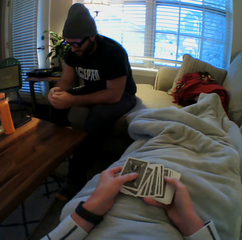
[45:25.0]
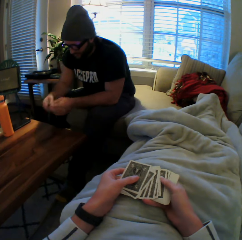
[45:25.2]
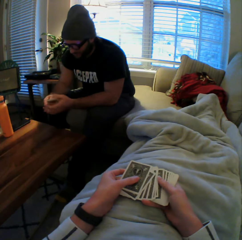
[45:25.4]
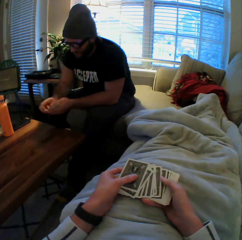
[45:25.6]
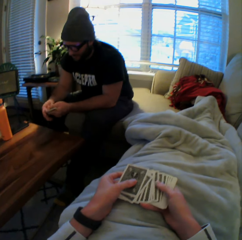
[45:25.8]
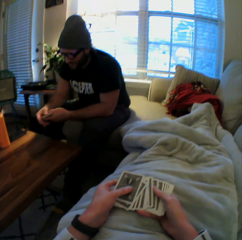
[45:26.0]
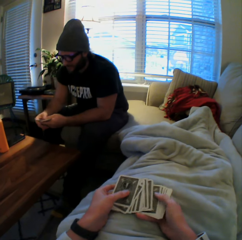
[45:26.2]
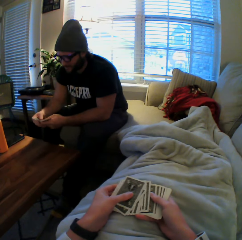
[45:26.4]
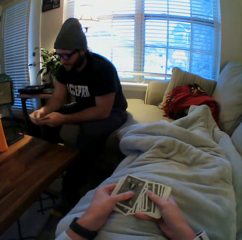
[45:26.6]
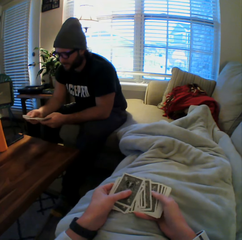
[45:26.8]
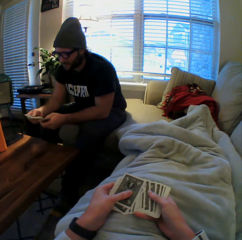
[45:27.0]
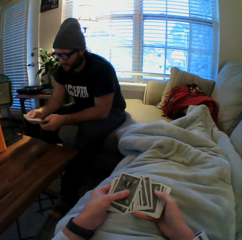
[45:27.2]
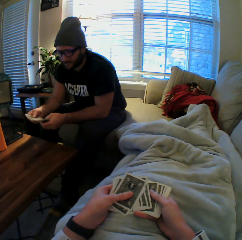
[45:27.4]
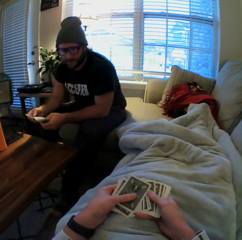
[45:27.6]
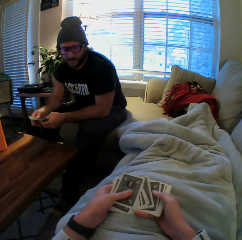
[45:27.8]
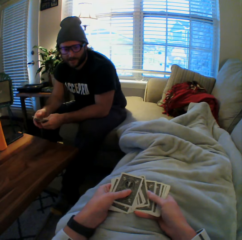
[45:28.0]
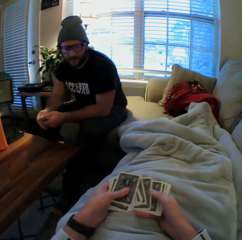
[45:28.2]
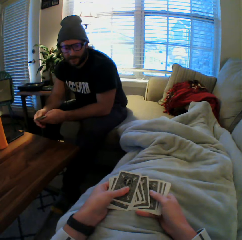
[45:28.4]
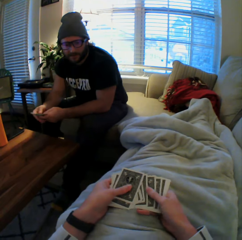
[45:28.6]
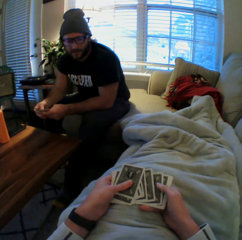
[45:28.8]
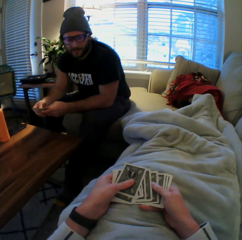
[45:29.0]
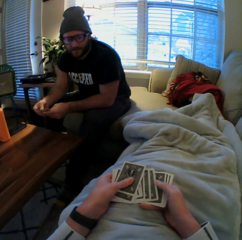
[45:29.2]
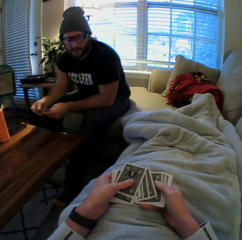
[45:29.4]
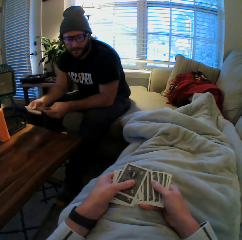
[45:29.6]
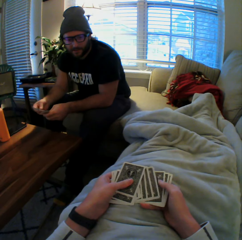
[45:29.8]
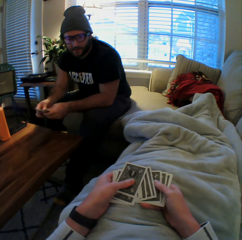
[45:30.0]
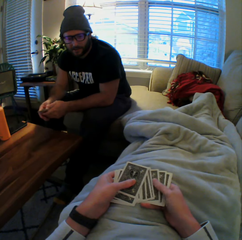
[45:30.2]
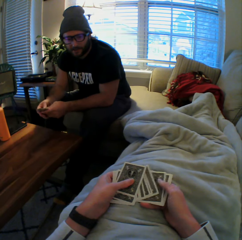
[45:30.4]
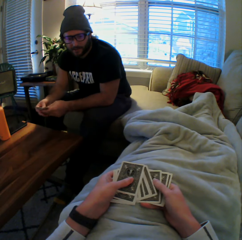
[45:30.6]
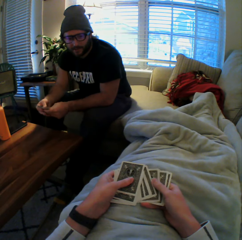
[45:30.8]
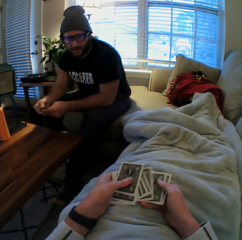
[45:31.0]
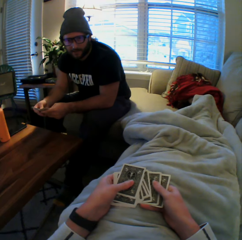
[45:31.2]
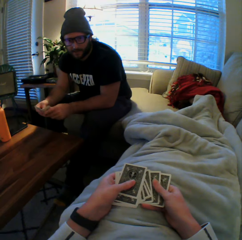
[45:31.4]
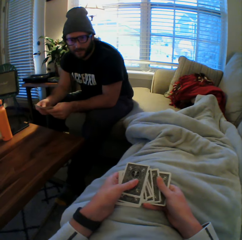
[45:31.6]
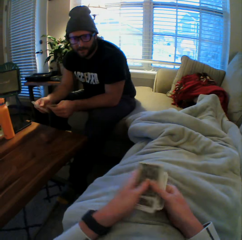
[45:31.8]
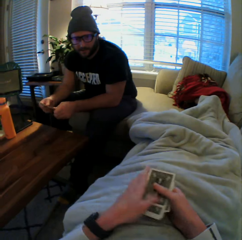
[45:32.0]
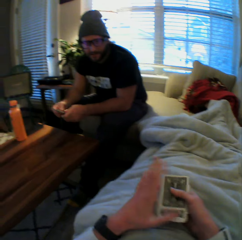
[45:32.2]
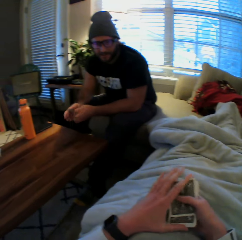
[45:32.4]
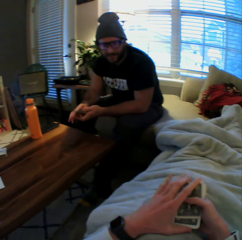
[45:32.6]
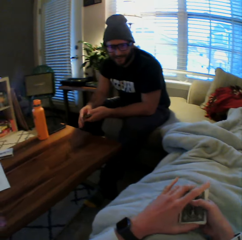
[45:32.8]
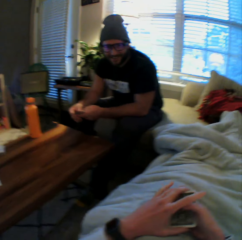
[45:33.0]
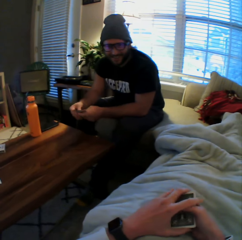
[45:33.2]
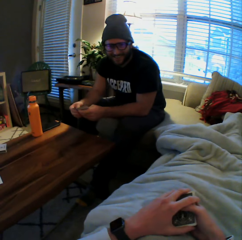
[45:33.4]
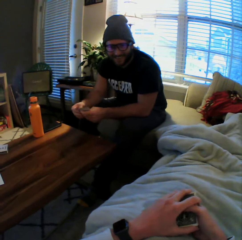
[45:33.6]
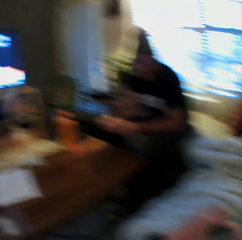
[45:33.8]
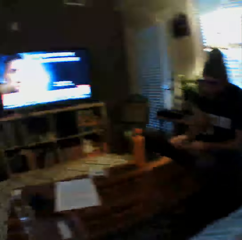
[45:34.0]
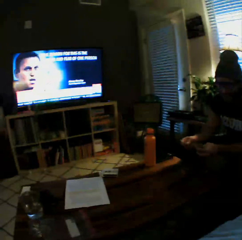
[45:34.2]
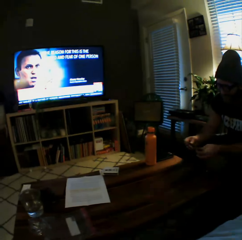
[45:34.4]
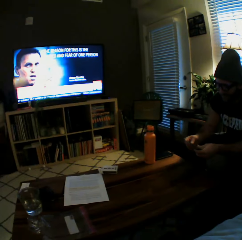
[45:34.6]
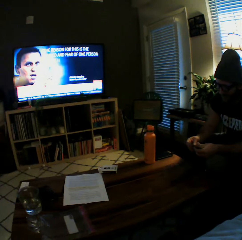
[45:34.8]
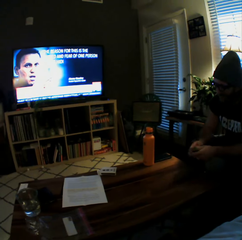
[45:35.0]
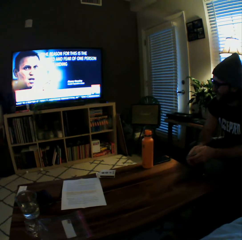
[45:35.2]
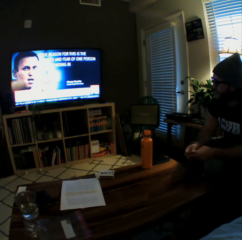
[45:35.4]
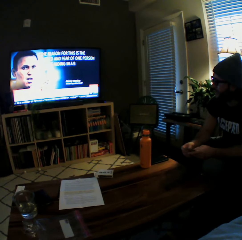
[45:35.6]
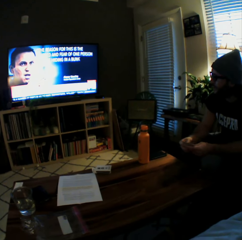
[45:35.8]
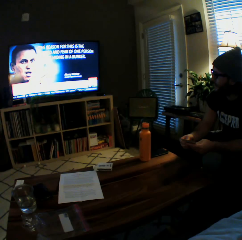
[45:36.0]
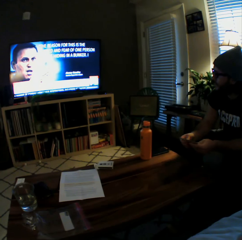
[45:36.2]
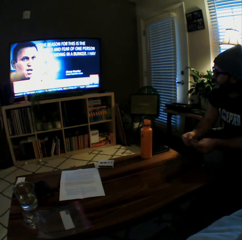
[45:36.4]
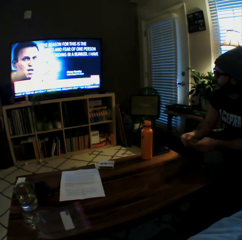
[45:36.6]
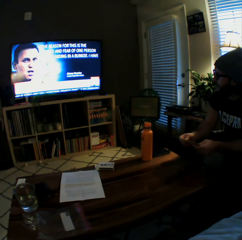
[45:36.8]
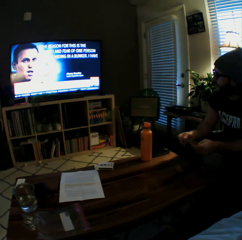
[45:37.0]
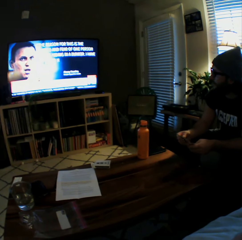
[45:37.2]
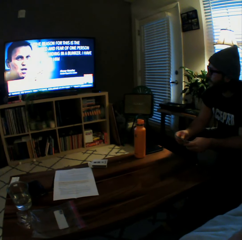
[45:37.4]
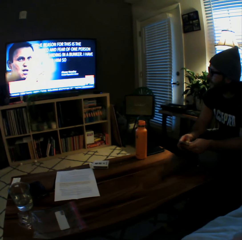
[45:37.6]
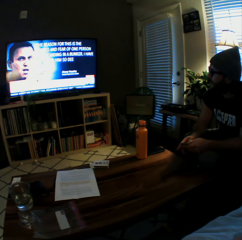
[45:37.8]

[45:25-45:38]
A man counts the cards. The man shuffles the cards in both his hands. The man shuffles the cards.

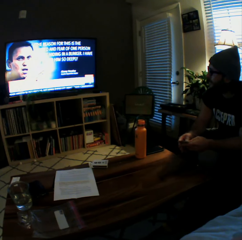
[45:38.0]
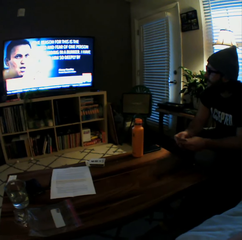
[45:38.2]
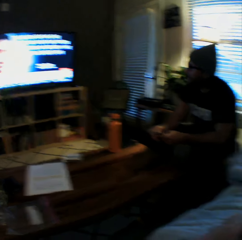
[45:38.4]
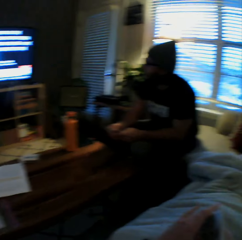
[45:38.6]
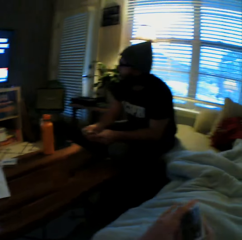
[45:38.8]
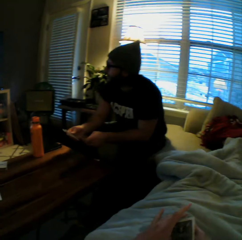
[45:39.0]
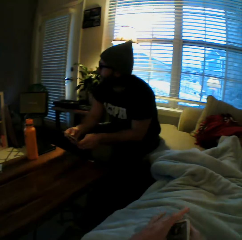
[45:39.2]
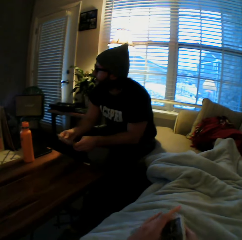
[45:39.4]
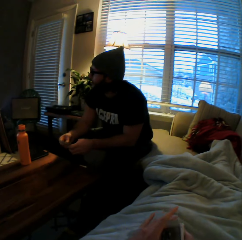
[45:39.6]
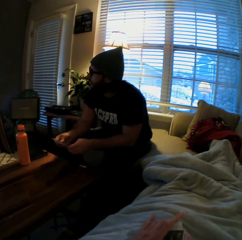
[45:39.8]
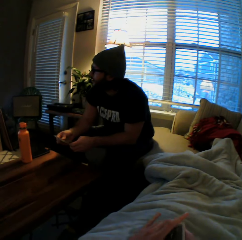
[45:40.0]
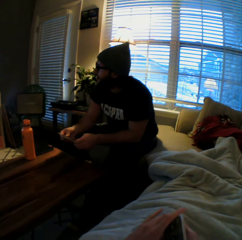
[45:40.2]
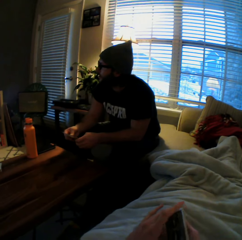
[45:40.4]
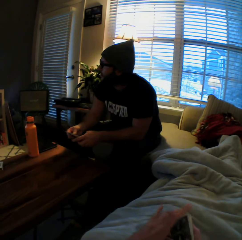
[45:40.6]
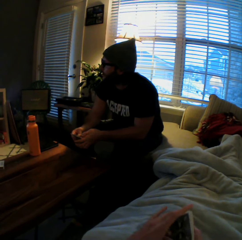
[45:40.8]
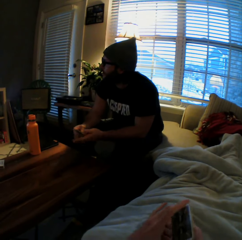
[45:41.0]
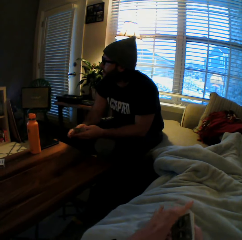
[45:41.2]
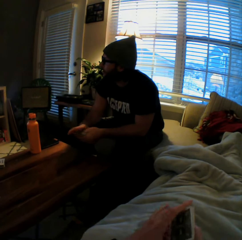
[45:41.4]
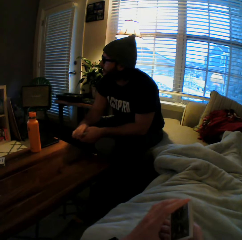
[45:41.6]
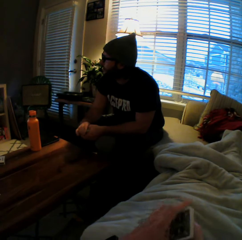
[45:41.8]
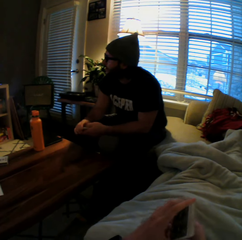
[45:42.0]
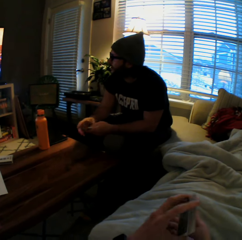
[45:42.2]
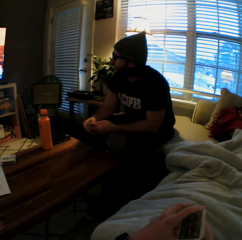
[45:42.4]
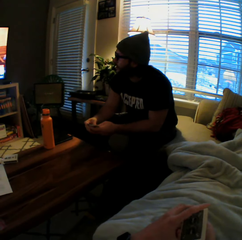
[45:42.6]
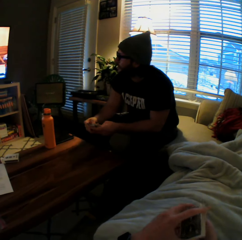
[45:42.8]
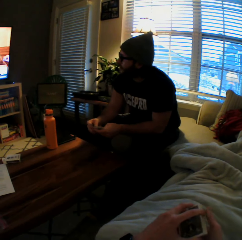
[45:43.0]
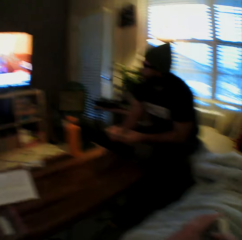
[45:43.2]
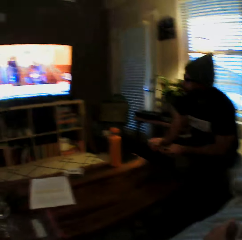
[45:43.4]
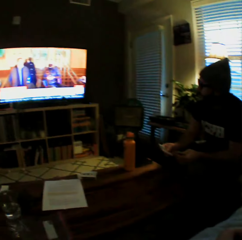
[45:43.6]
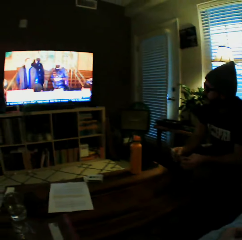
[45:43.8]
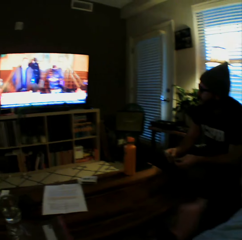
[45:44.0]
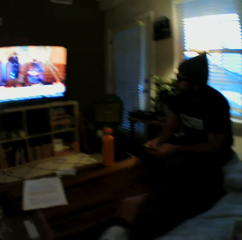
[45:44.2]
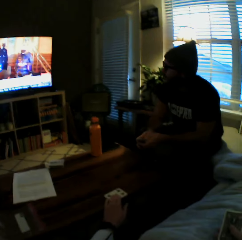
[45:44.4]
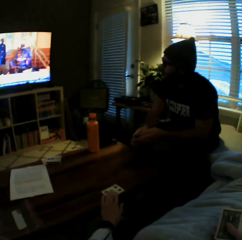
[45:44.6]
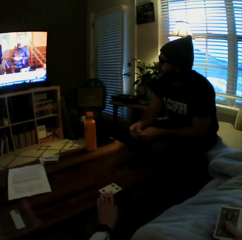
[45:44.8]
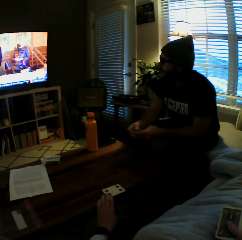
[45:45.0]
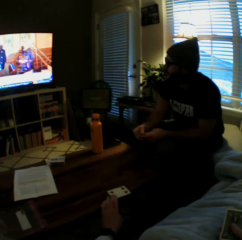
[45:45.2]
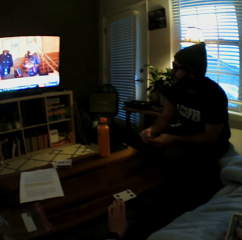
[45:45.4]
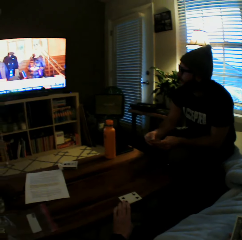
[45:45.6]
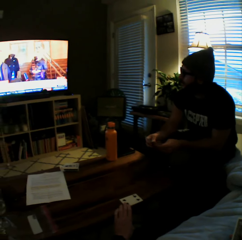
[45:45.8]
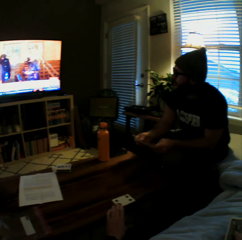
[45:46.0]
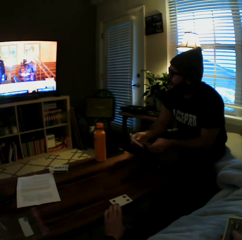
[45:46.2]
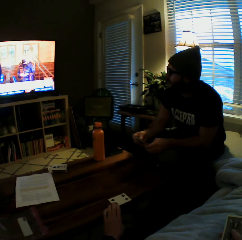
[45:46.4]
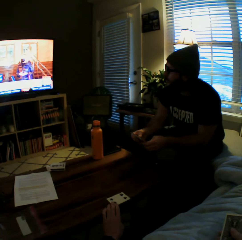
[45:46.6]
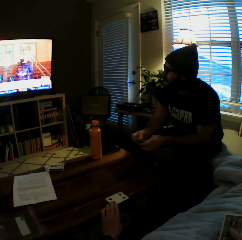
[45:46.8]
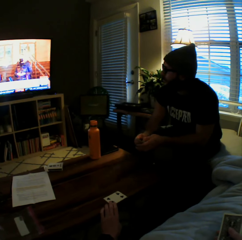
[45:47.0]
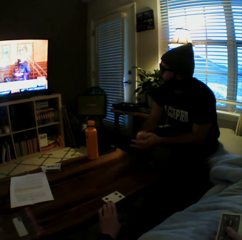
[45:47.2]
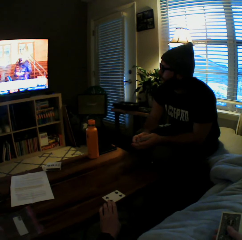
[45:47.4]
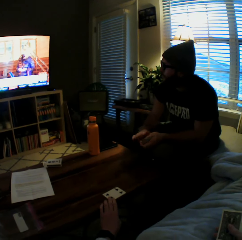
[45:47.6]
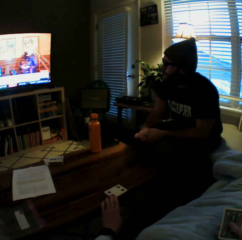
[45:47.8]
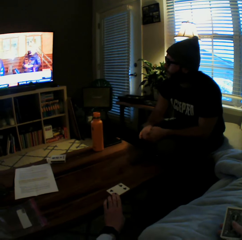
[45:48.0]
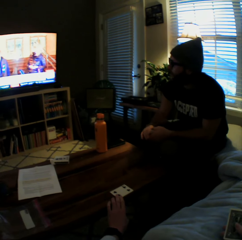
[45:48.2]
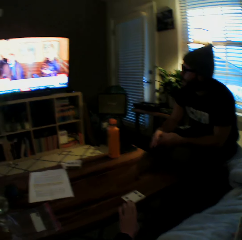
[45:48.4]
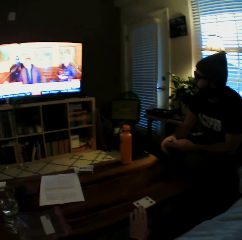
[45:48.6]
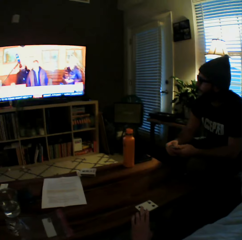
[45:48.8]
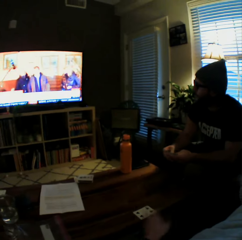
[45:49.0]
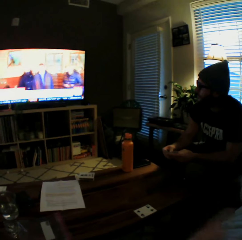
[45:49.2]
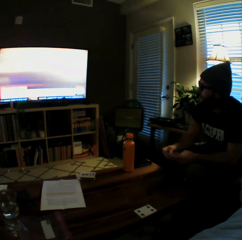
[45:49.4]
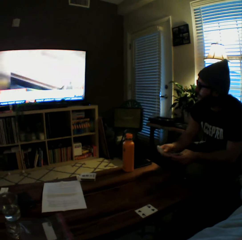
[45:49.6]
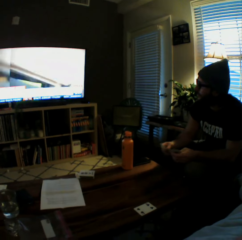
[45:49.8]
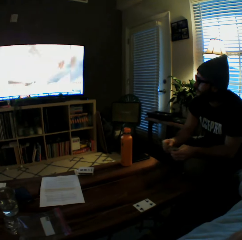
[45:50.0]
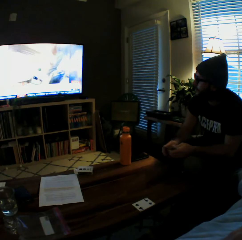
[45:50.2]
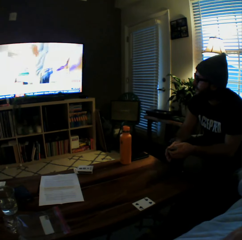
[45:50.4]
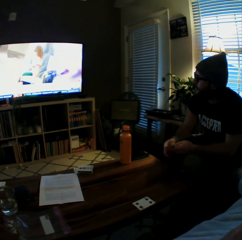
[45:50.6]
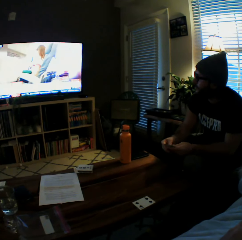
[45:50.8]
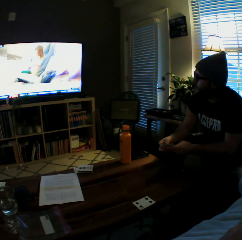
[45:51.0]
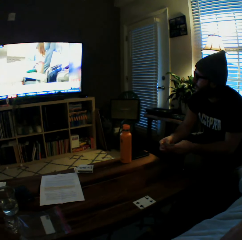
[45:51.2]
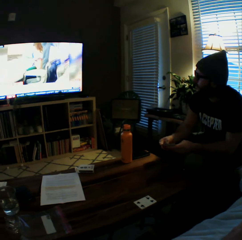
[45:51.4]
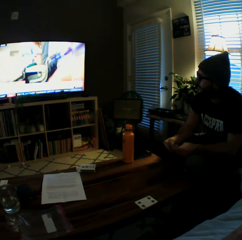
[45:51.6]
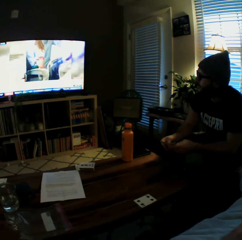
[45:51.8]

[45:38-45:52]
The camera wearer shuffles cards. She plays another card on the table with her left hand. A man shuffles cards in his hands.

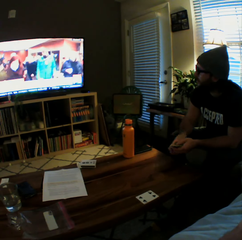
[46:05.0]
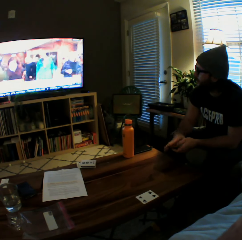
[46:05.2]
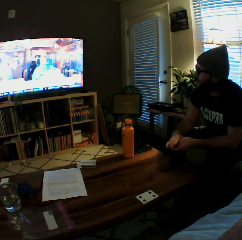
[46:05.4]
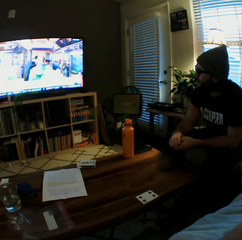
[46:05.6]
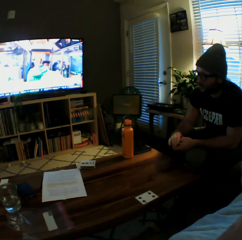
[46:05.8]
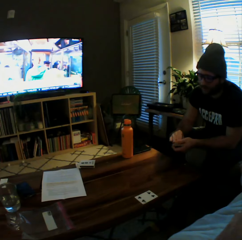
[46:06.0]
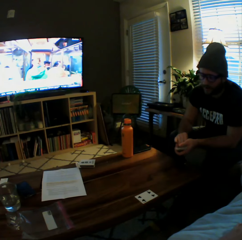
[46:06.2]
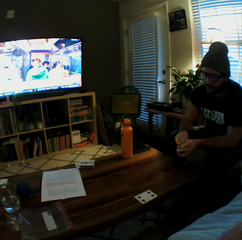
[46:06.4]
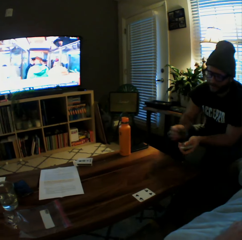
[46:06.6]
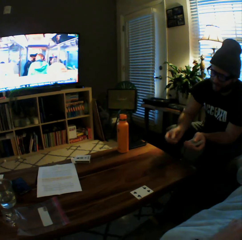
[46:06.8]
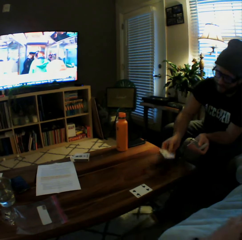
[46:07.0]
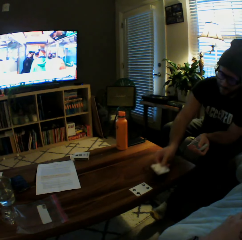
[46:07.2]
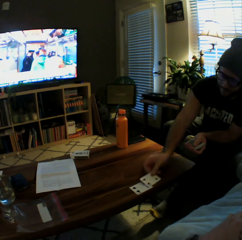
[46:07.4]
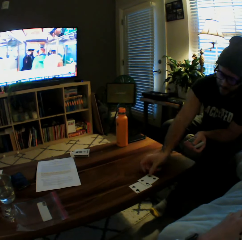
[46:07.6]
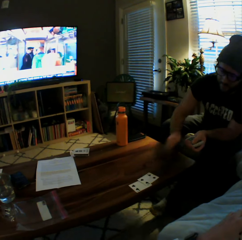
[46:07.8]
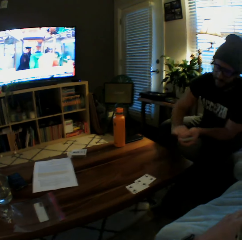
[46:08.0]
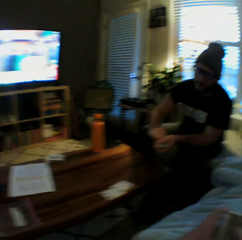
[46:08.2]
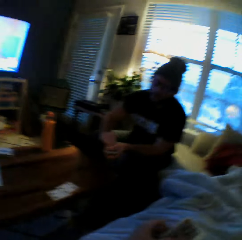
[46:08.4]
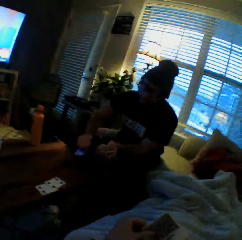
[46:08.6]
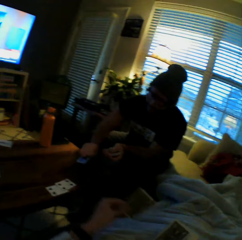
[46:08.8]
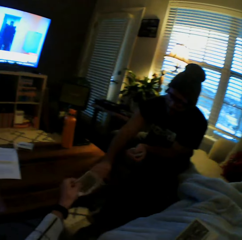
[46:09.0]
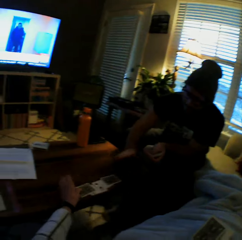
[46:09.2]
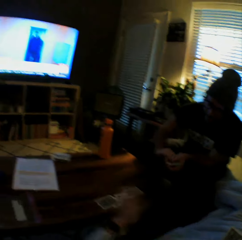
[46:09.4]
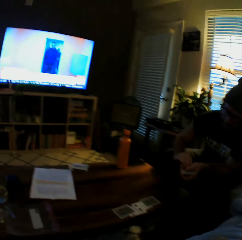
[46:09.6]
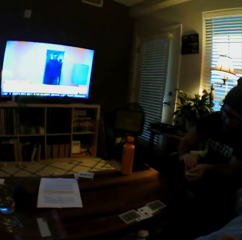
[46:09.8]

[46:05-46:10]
A man picks a card from his left hand with his right hand. He plays the card on the table with his right hand. He picks another card from his left hand with his right hand. The camera wearer plays another card on the table with her left hand. The man plays another card on the table with his left hand.
